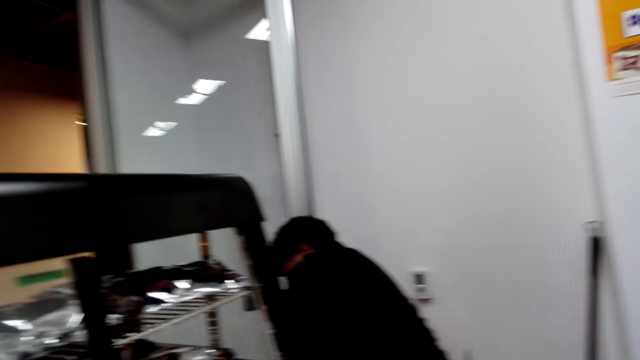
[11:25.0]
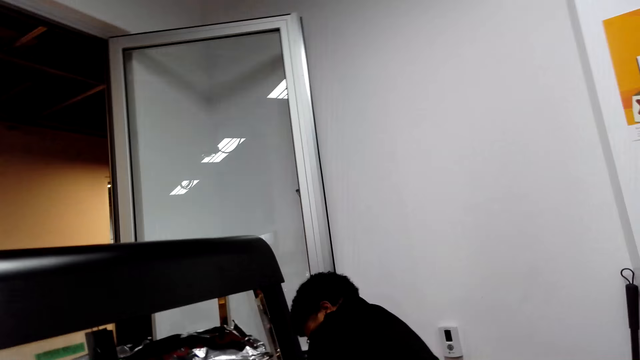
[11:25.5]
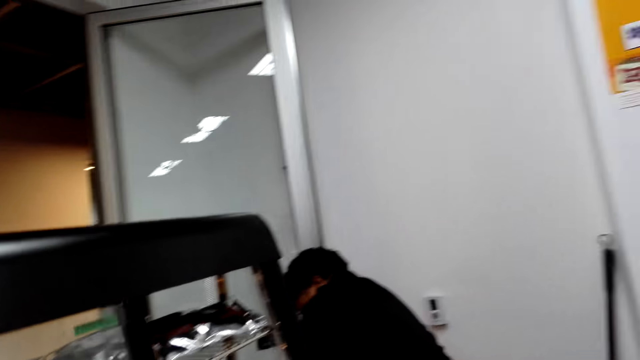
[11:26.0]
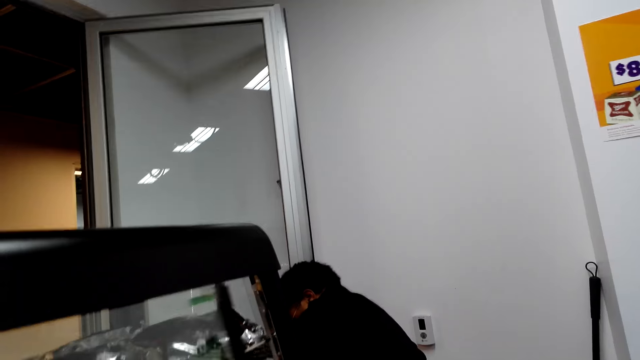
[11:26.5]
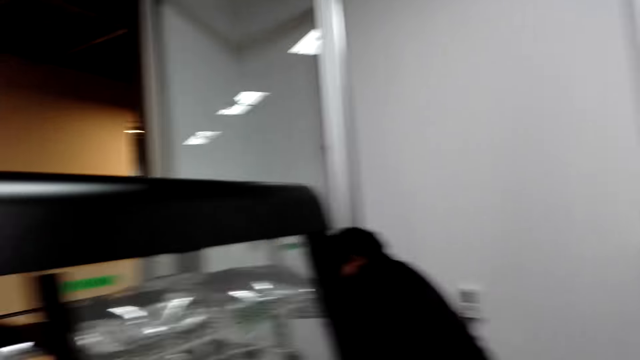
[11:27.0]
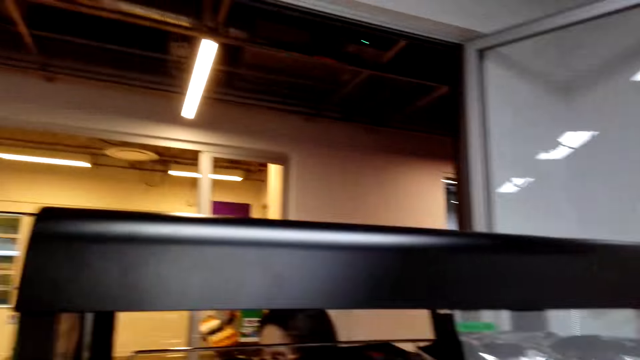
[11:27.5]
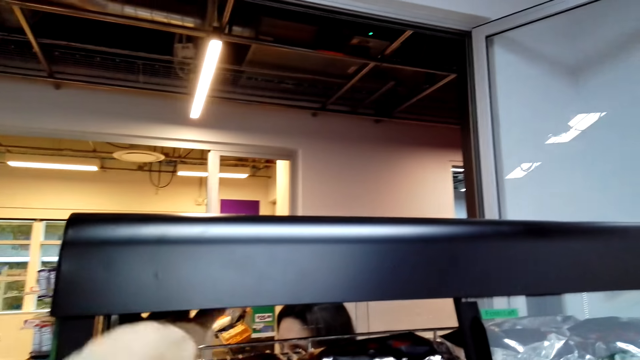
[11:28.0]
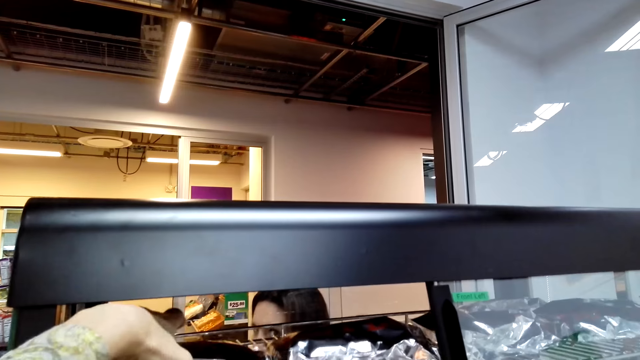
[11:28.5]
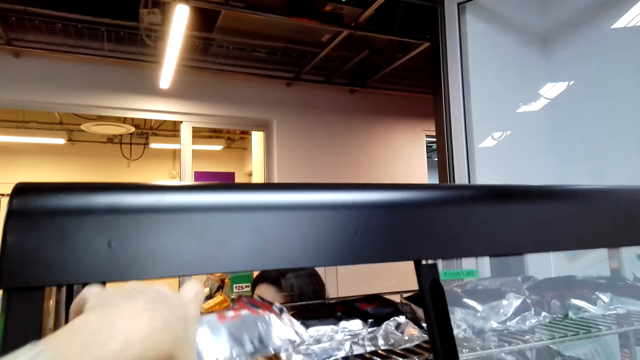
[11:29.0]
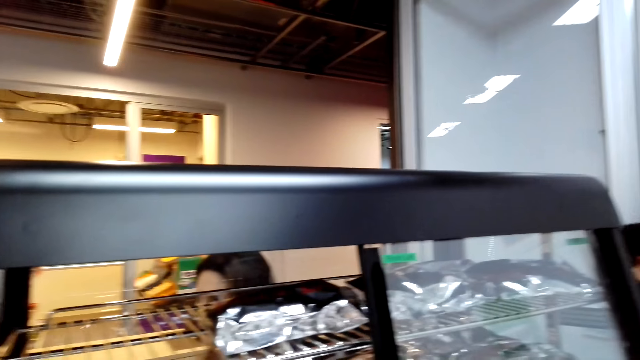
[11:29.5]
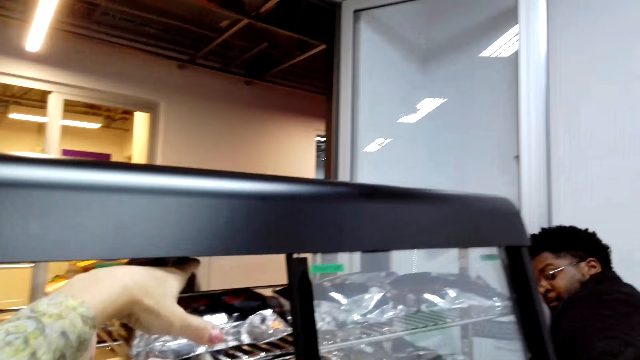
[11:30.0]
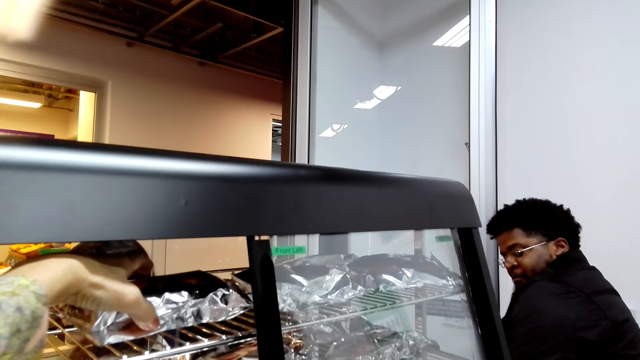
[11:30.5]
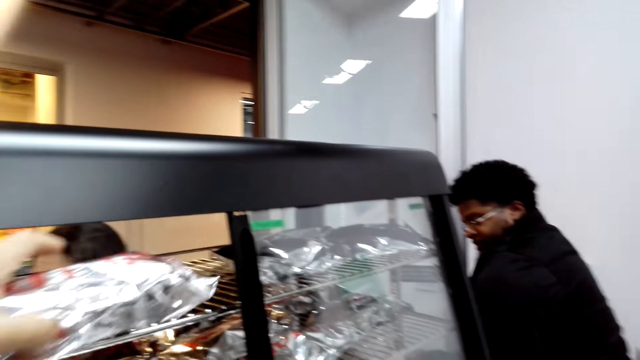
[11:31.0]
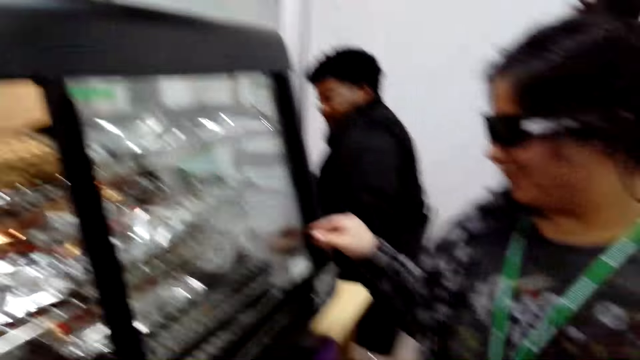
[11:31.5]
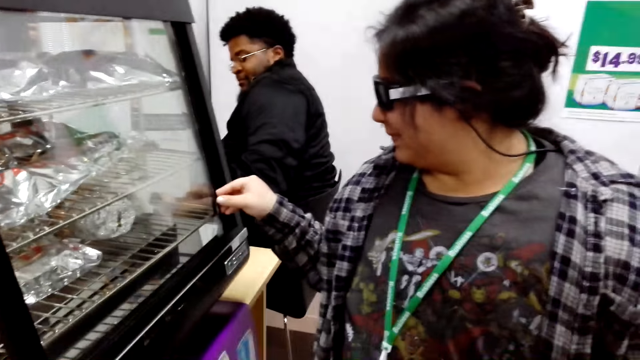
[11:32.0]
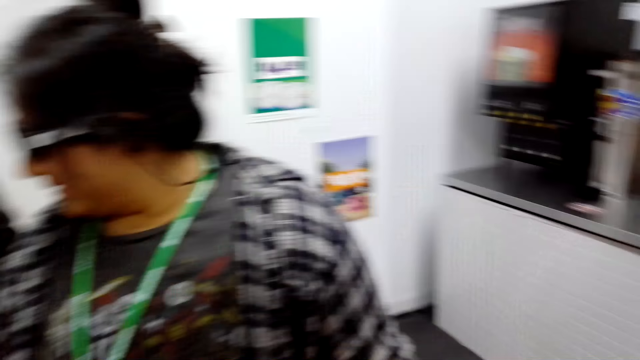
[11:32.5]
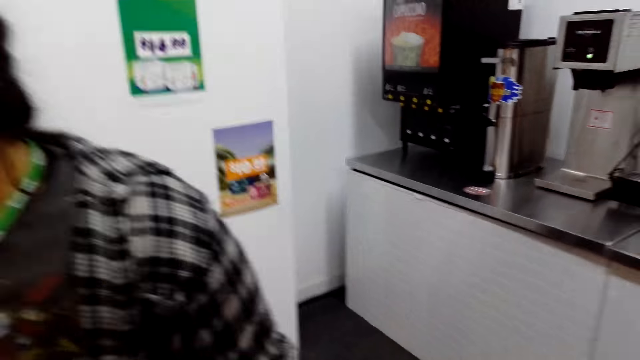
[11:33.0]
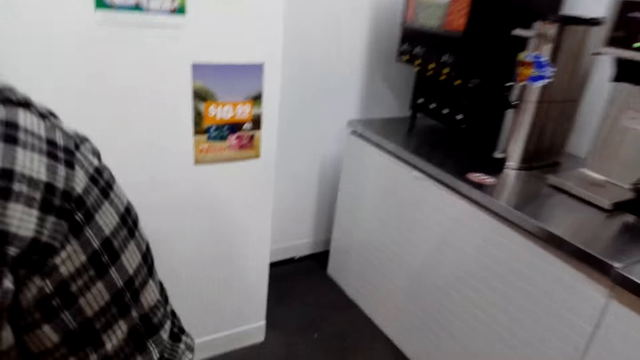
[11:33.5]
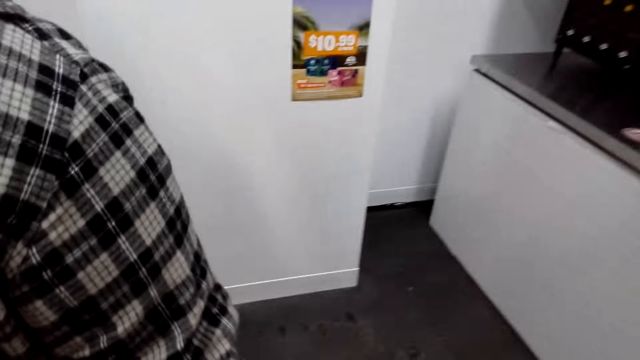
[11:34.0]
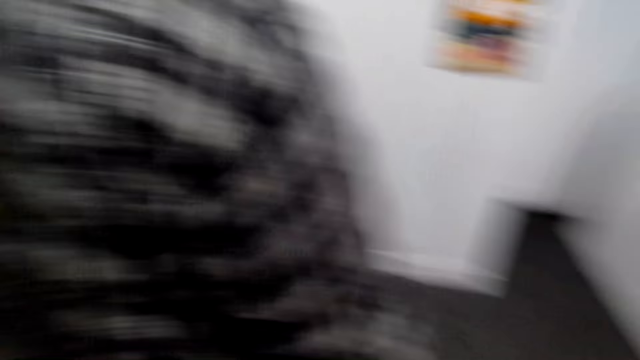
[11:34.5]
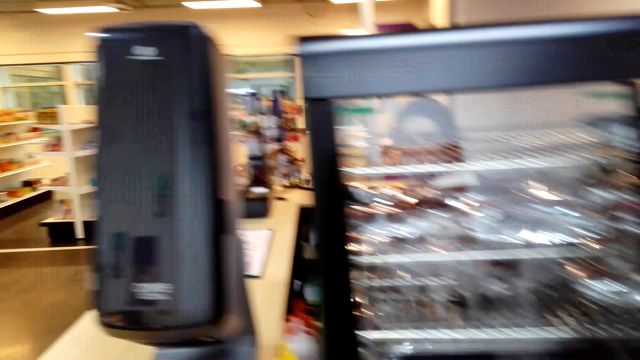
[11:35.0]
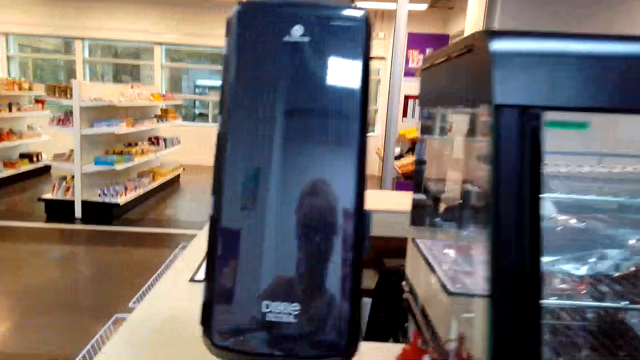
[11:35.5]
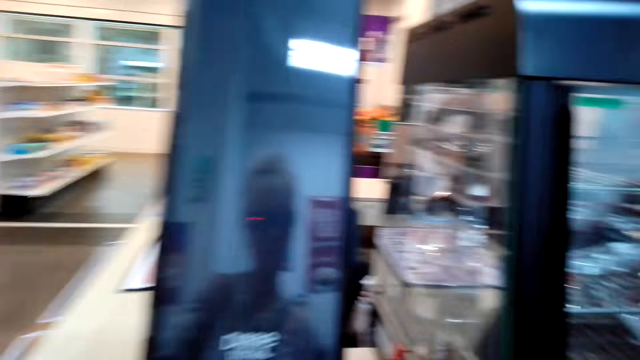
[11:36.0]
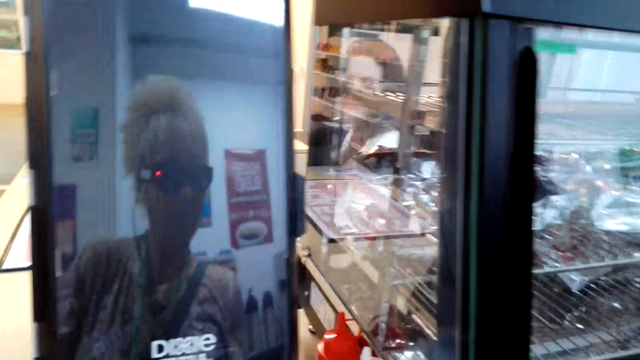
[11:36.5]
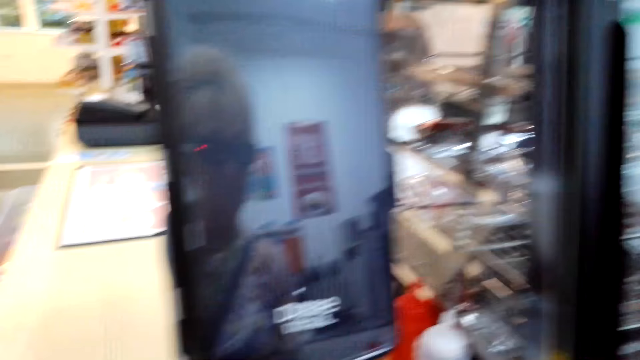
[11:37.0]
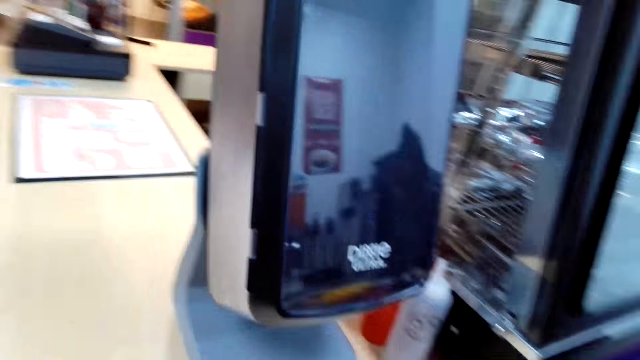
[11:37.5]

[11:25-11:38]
The camera wearer picks up a packet from the shelf with her left hand. She picks up the packet from the shelf with her left hand again. She walks in the supermarket.

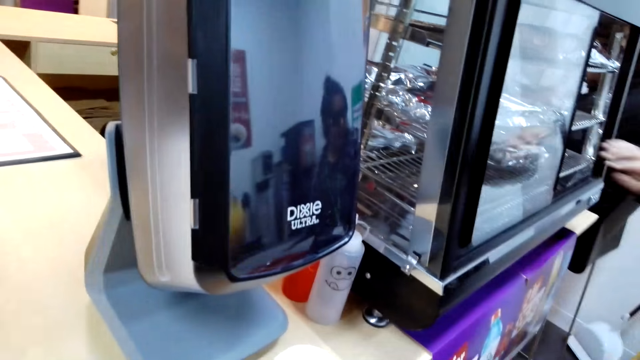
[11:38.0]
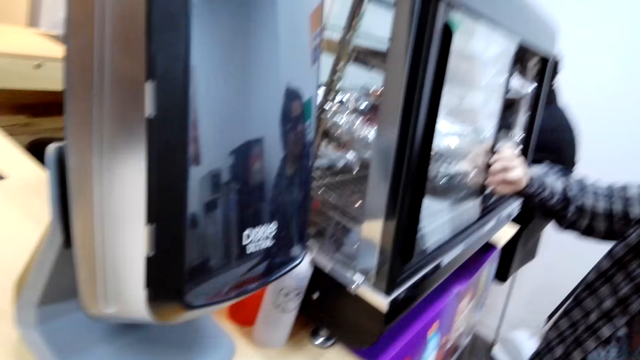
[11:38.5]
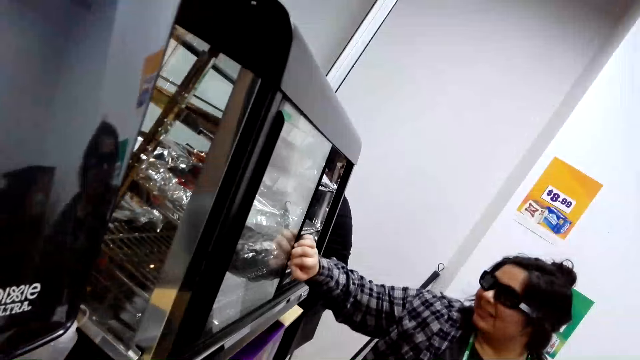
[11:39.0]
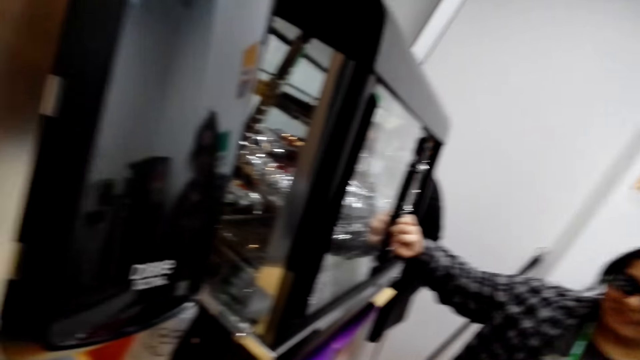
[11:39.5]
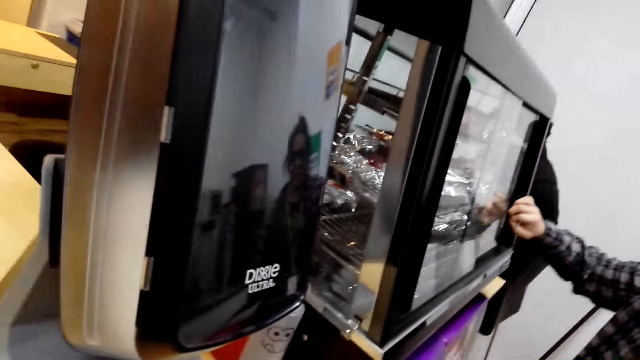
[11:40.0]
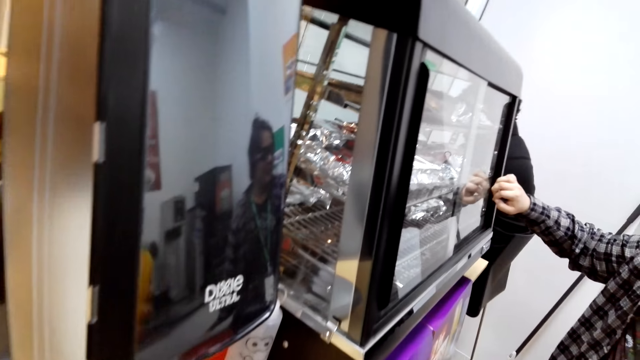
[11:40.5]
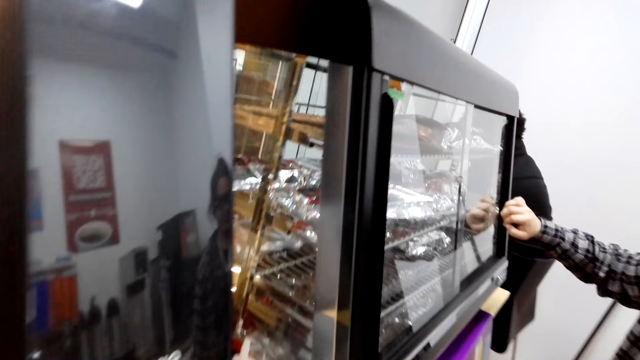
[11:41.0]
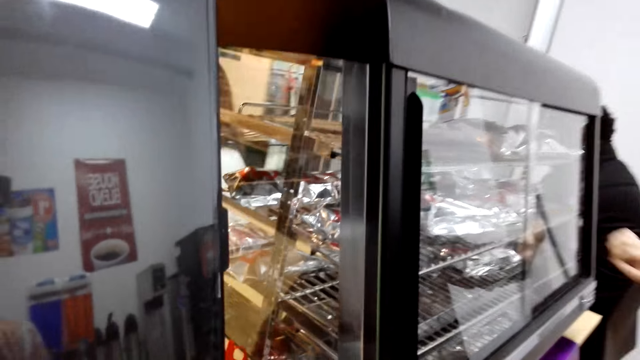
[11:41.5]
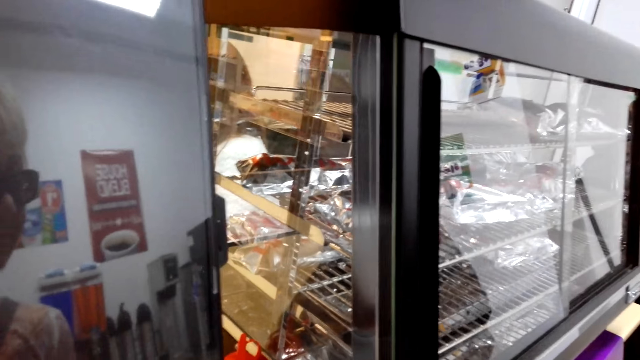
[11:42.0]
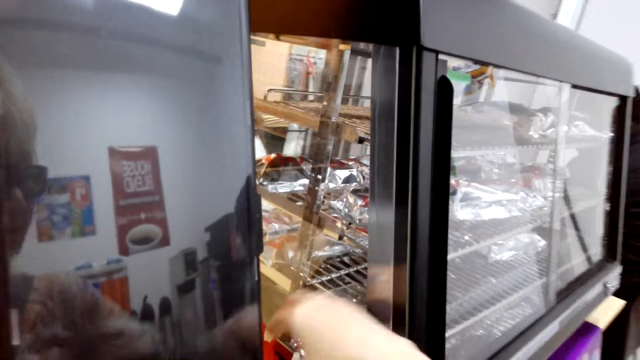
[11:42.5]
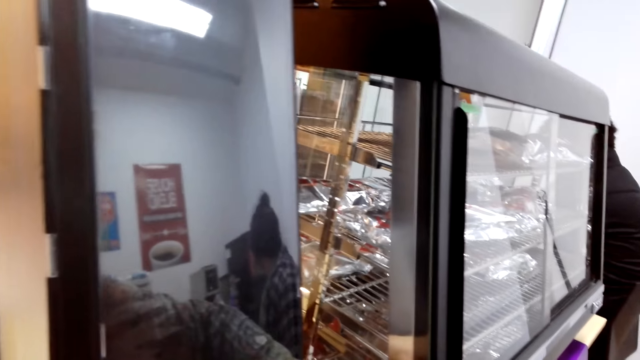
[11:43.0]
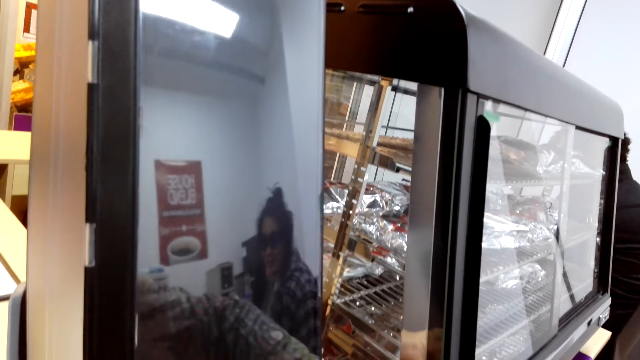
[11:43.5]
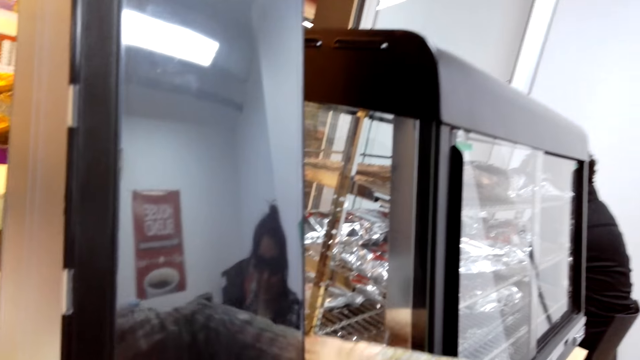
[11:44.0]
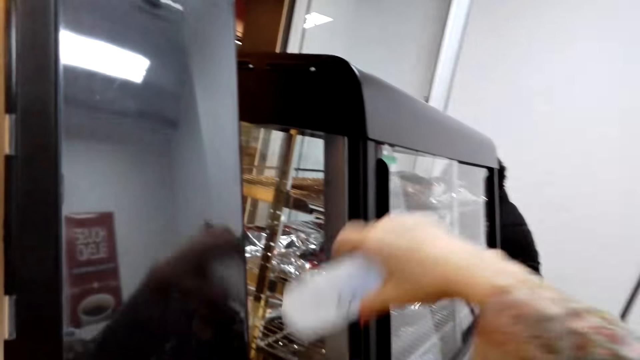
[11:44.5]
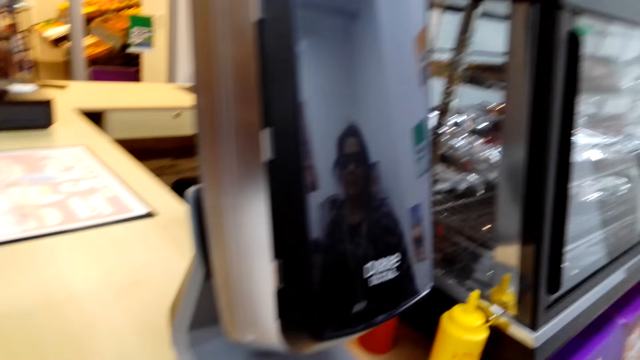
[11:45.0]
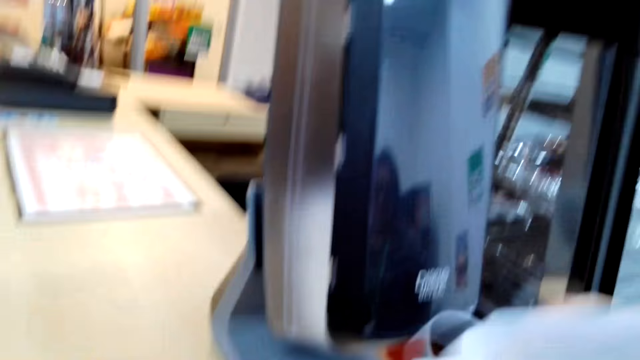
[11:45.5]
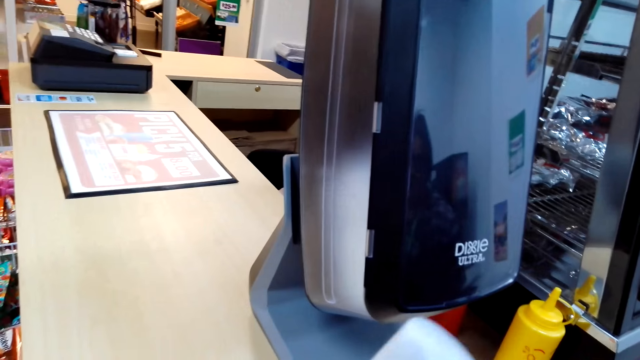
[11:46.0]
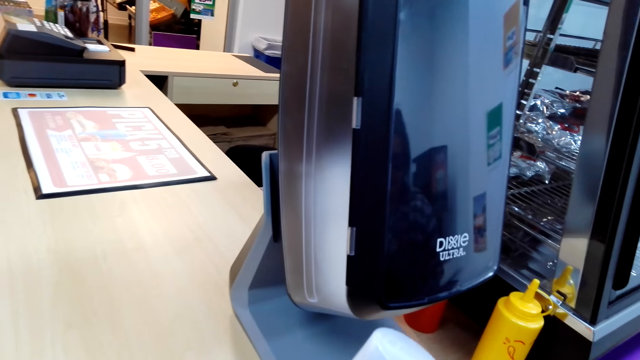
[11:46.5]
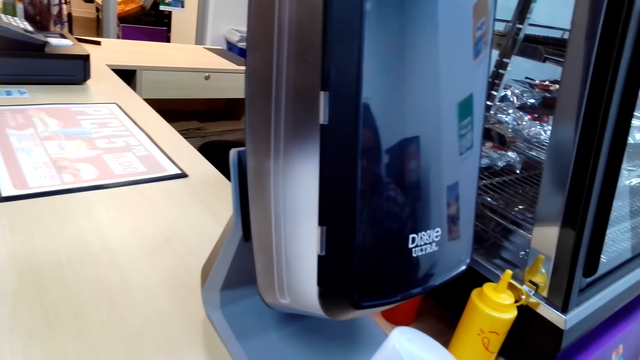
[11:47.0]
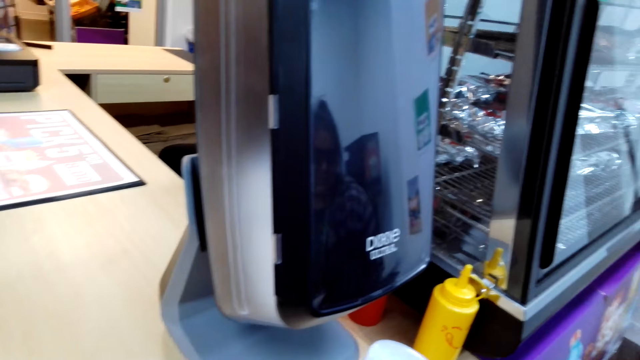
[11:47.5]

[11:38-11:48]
The camera wearer talks with a lady. The lady holds on the shelf. The camera wearer picks up a bottle from the shelf with her right hand.
